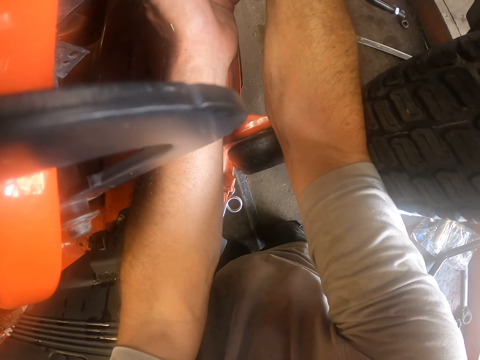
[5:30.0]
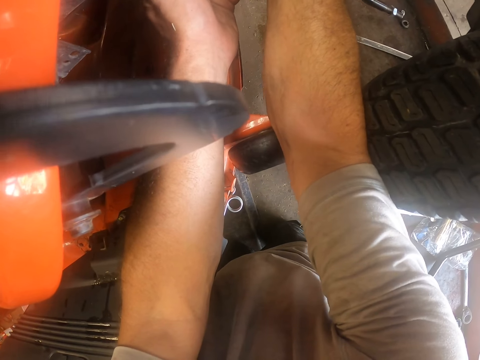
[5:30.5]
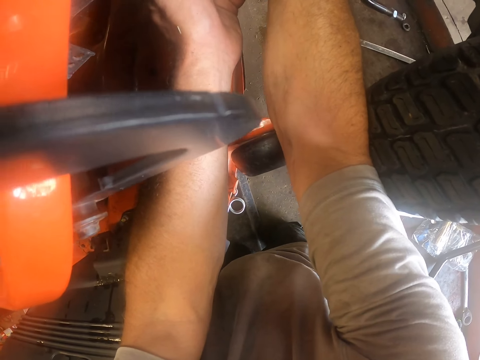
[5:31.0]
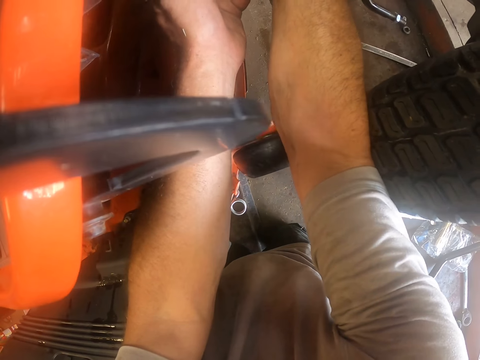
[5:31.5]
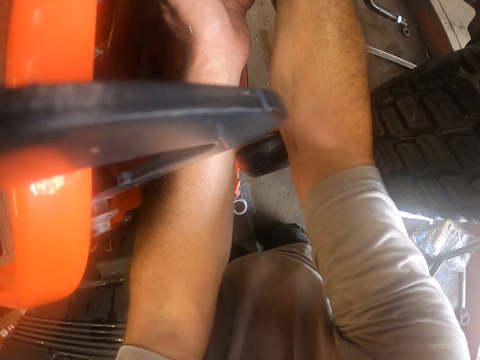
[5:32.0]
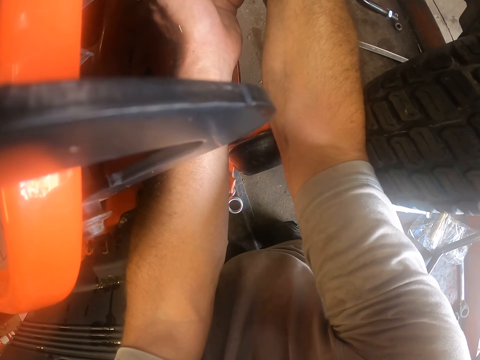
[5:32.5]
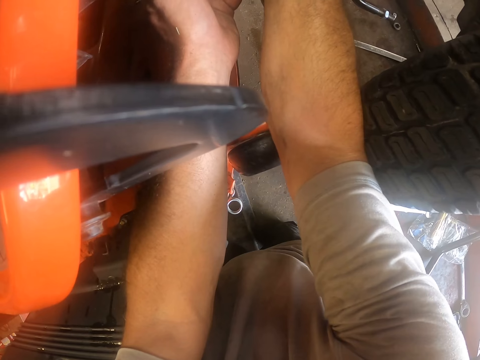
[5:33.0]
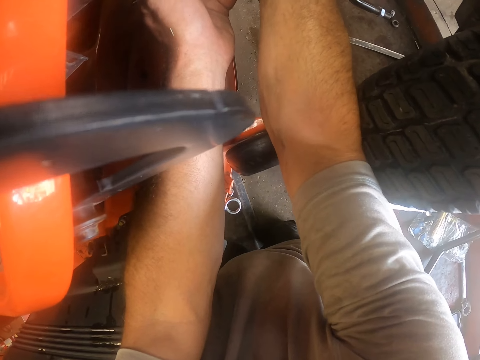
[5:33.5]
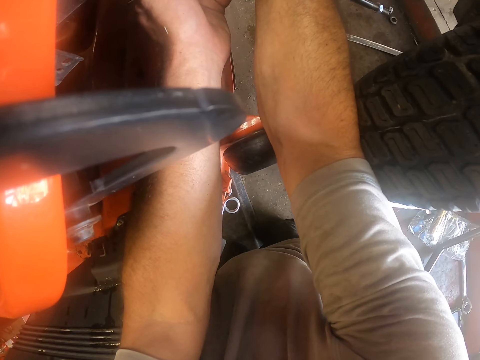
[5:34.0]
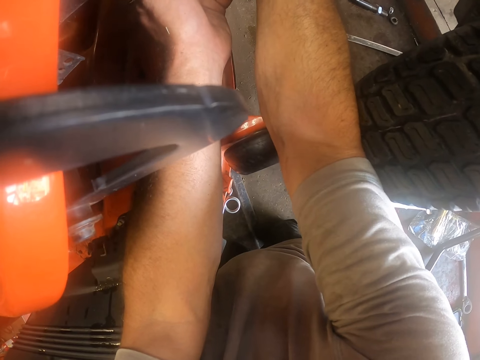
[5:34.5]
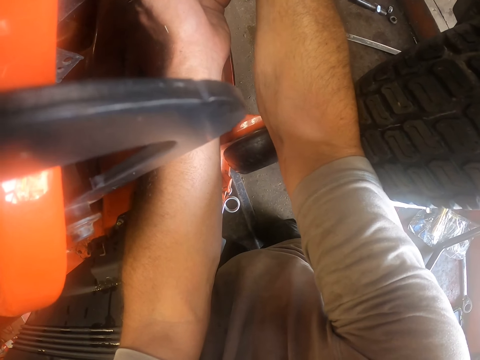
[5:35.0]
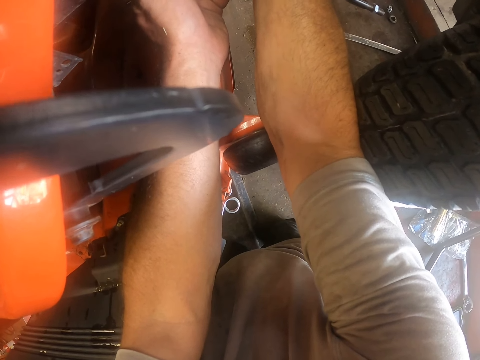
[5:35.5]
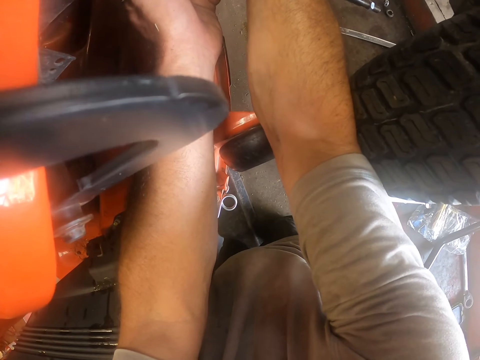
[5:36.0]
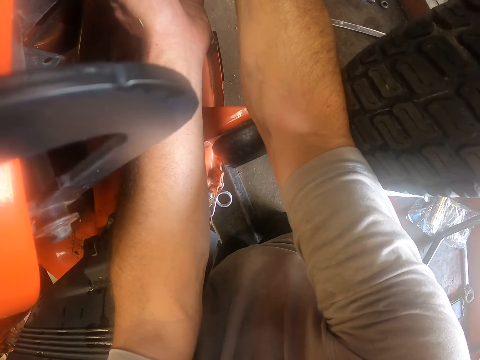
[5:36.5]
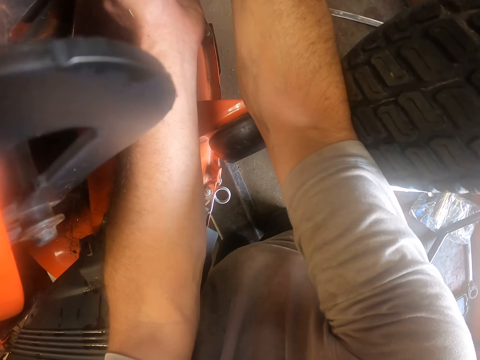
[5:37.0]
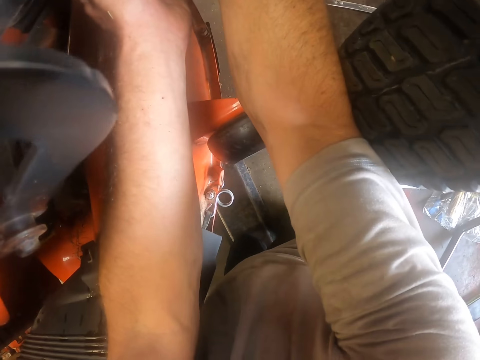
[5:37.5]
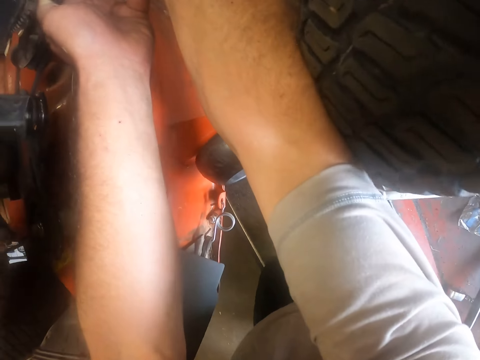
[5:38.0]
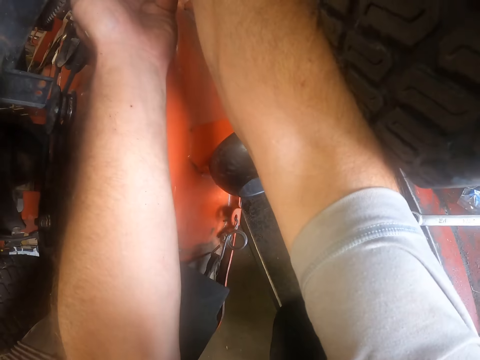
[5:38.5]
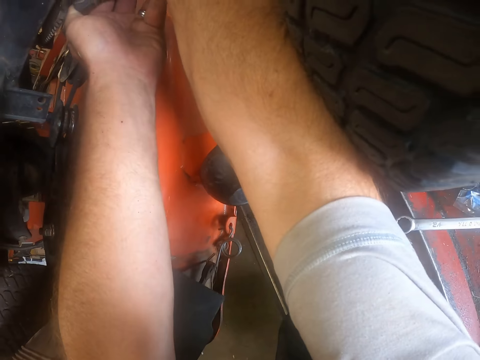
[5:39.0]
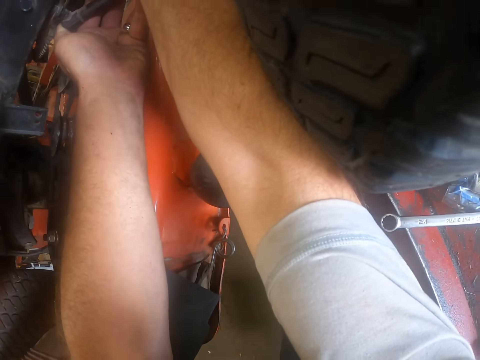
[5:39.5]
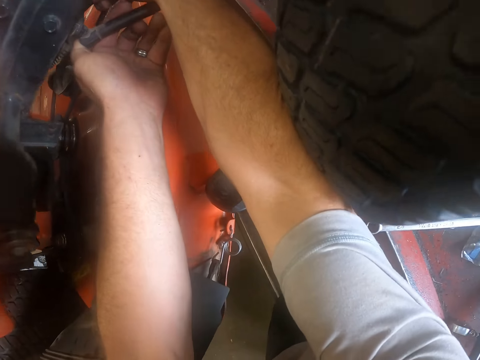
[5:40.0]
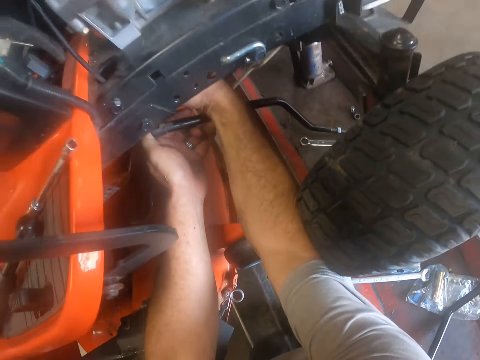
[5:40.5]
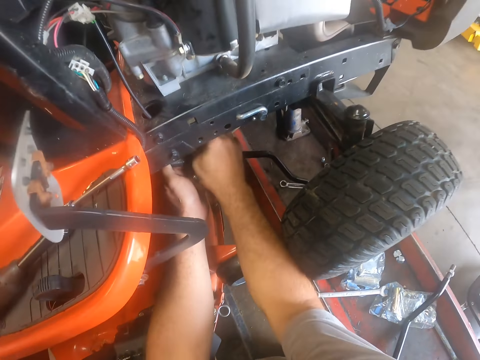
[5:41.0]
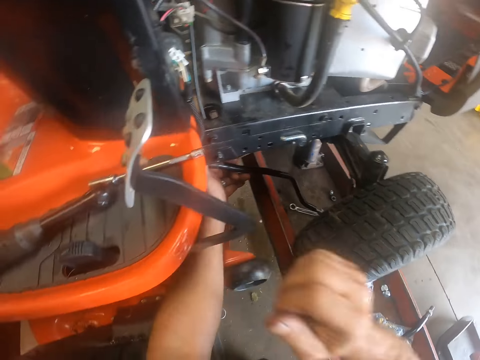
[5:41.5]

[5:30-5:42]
The camera wearer removes his right hand from under the lawn tractor.

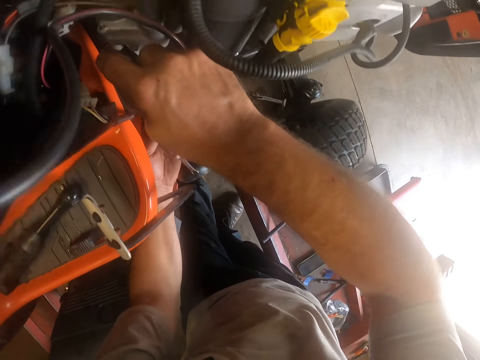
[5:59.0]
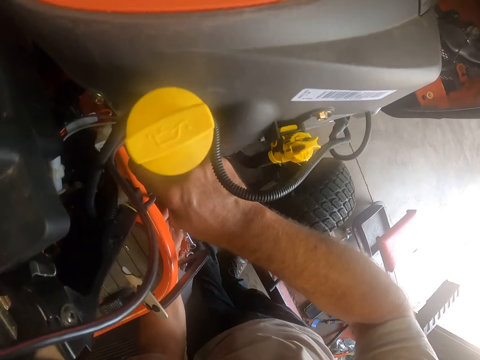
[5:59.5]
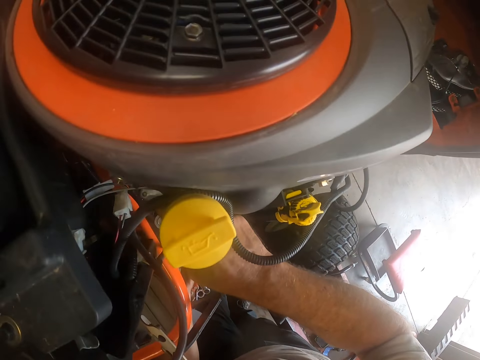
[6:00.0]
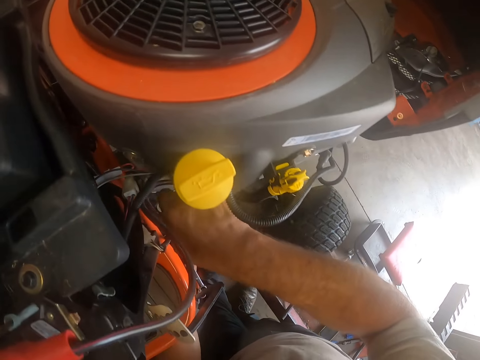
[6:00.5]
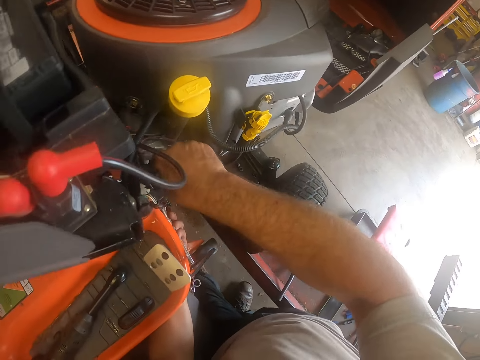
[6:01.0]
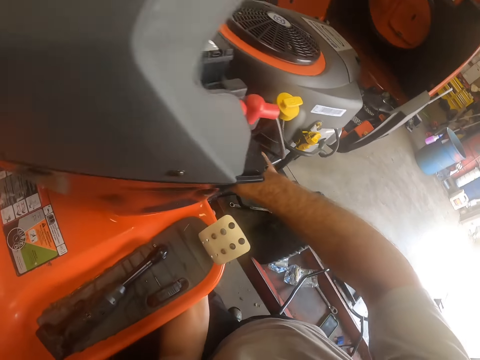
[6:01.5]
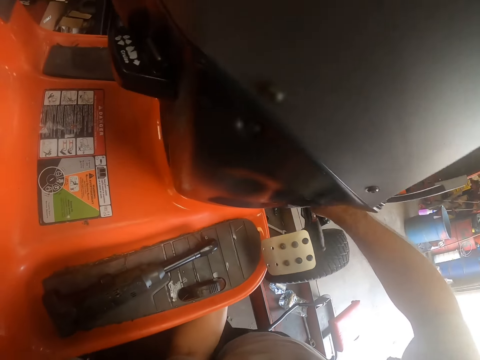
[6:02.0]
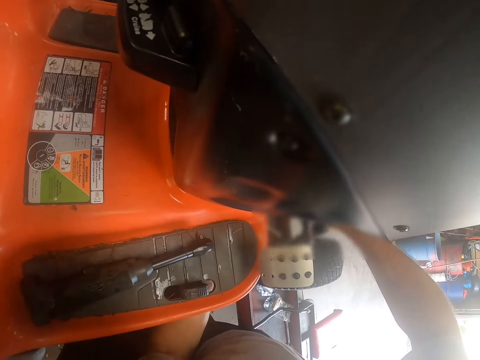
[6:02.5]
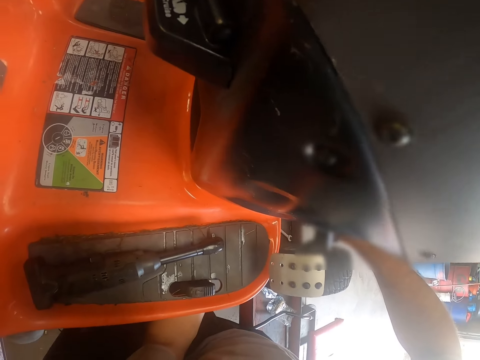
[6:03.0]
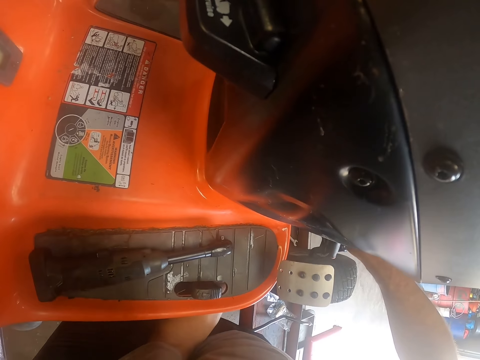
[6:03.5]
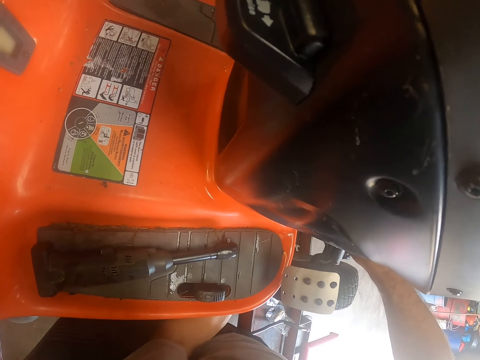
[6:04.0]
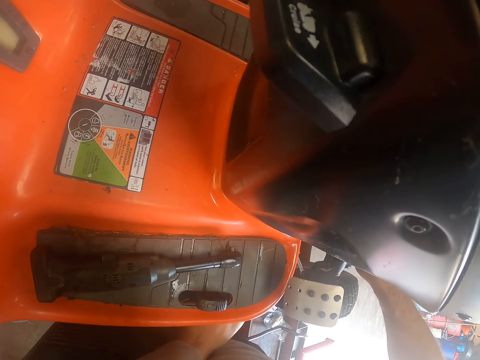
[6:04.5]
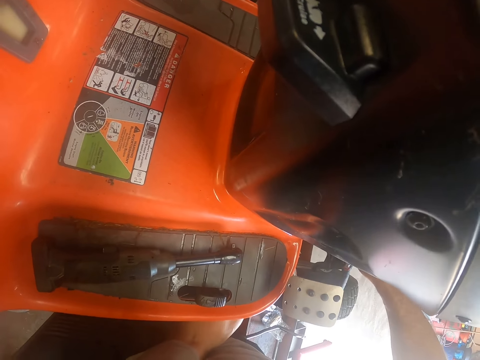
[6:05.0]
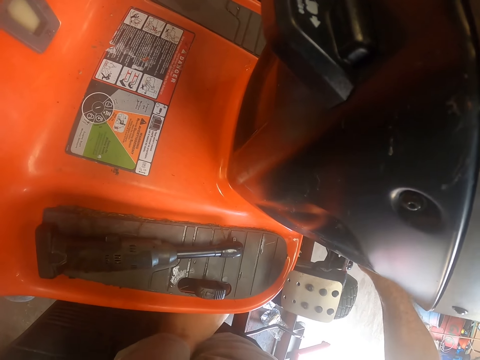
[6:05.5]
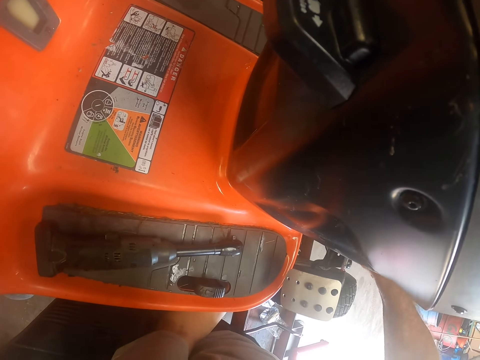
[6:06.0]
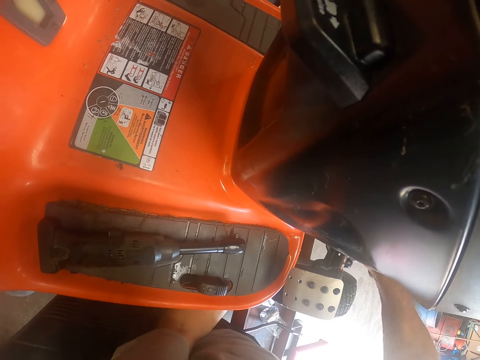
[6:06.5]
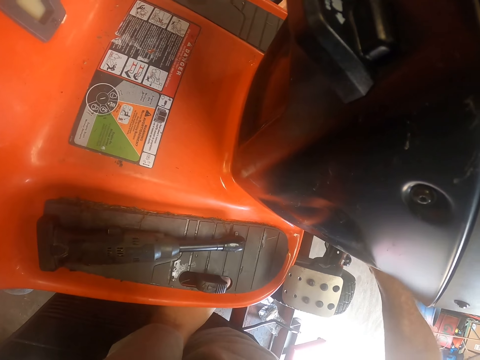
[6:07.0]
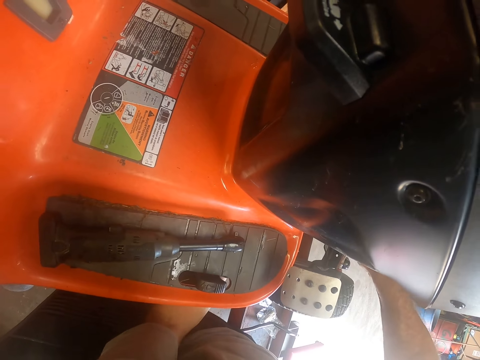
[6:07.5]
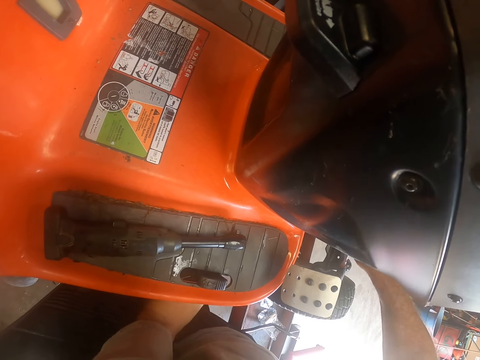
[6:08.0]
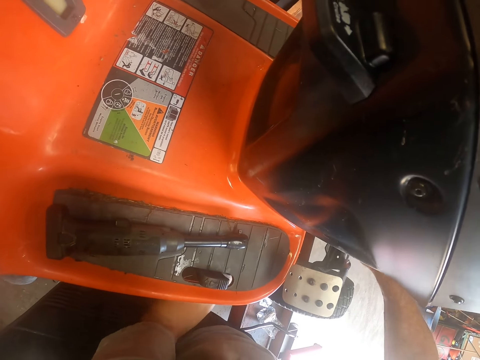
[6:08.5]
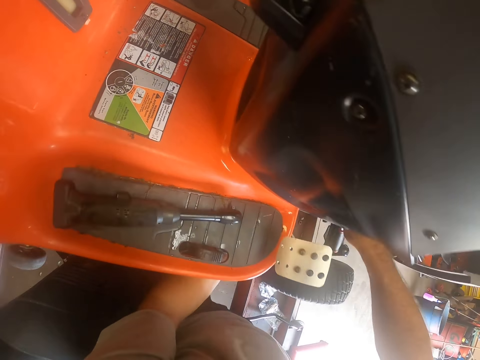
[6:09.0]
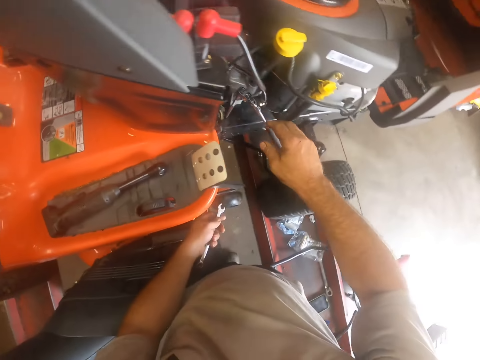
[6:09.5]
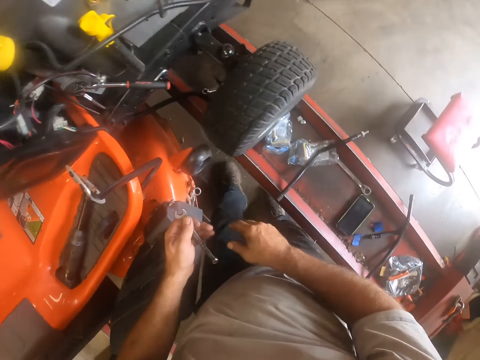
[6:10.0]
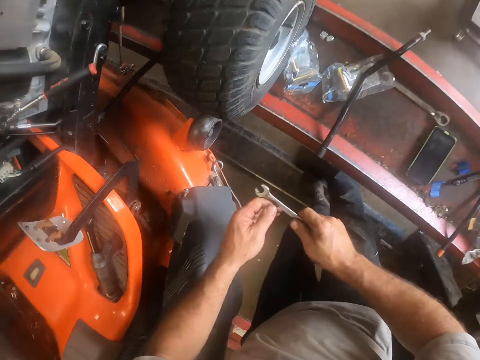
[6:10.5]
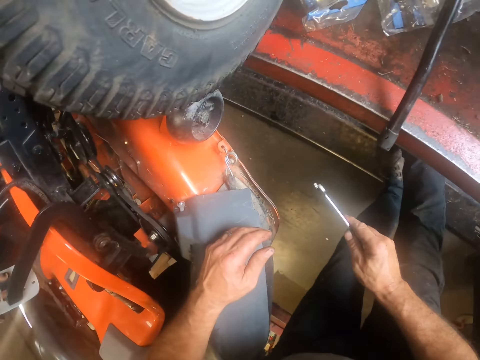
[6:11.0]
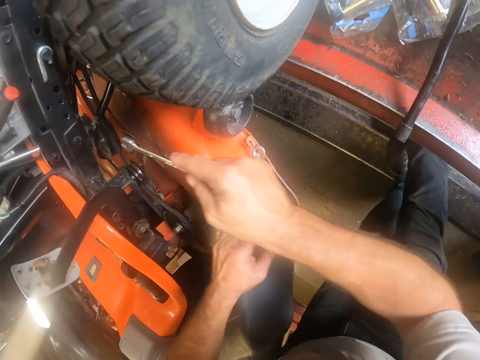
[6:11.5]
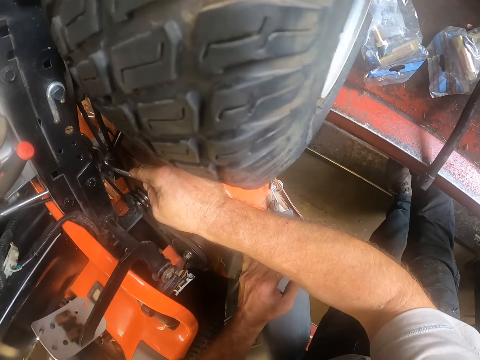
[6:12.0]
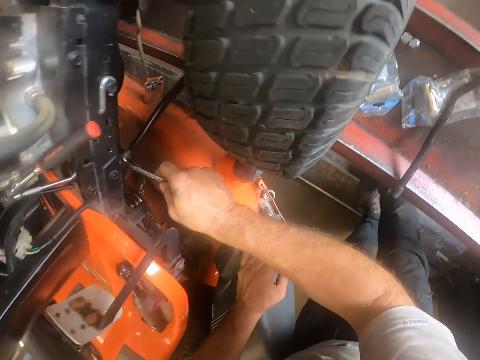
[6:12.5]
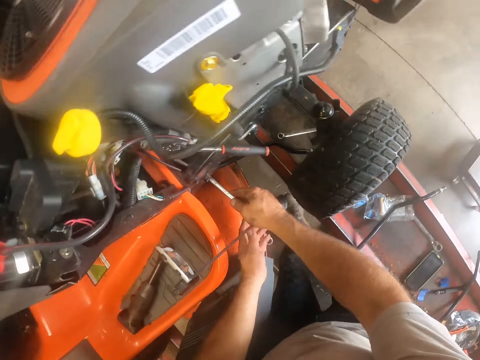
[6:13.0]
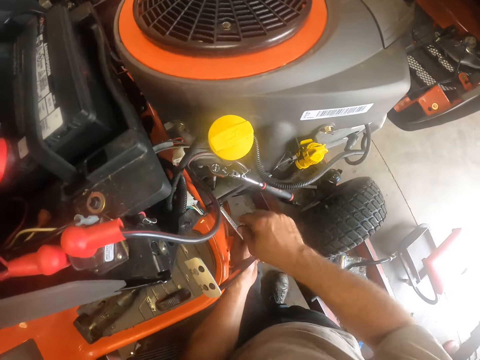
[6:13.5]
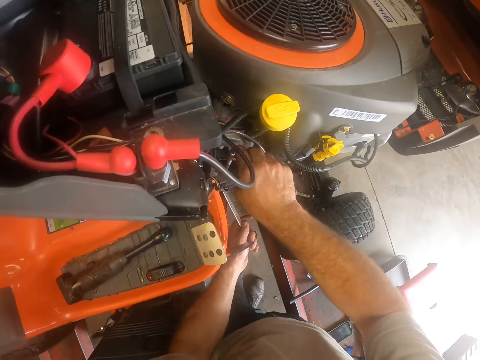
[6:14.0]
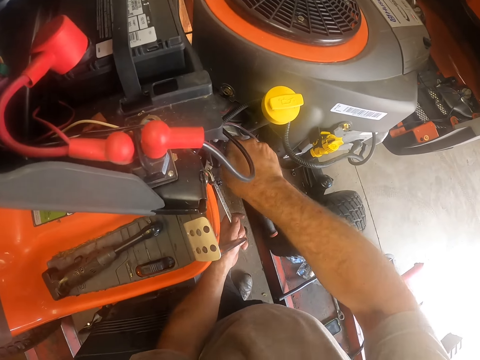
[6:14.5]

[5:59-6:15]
The camera wearer puts the spanner under the lawn tractor. He tightens the tie rod to the lawn tractor with the bolt remover, torque wrench and spanner. He removes the spanner from under the lawn tractor. He bends. He passes the spanner to his right hand. He places the spanner on a nut. He holds the tie rod with the spanner. He holds the spanner with his left hand. He fastens a bolt. He holds the torque wrench with his right hand.
